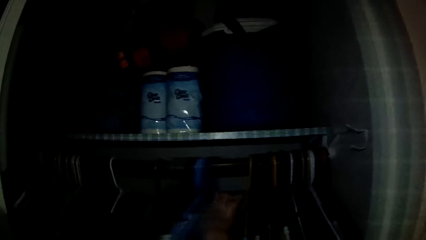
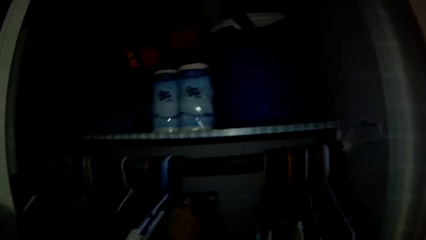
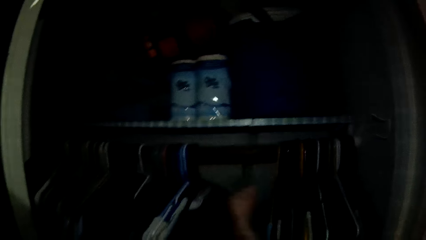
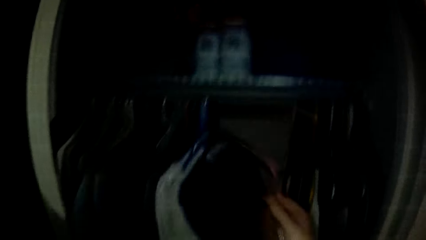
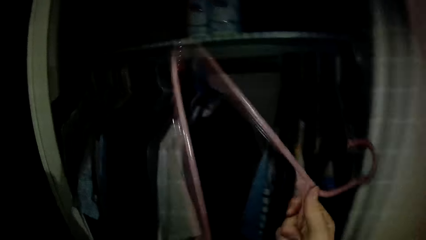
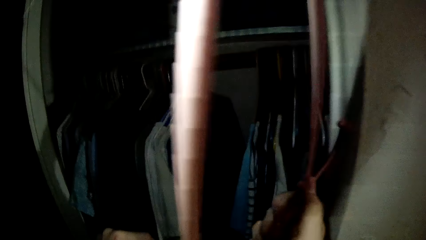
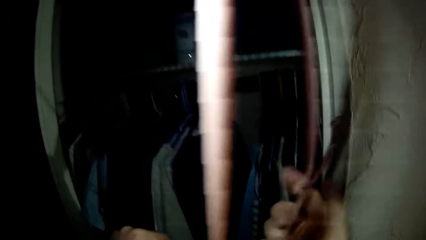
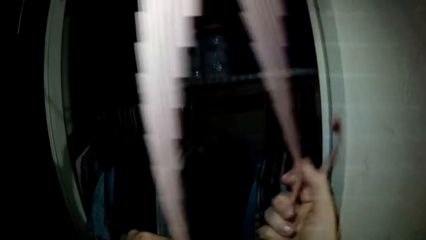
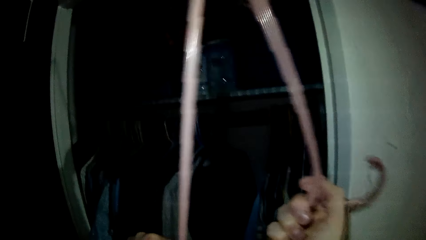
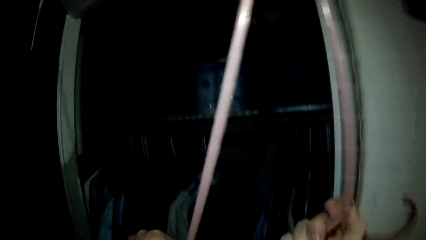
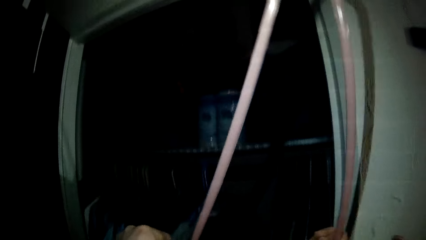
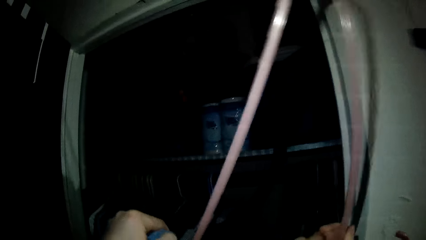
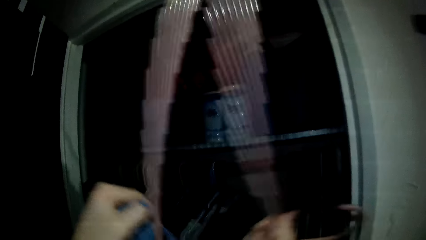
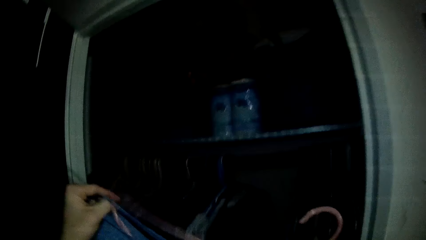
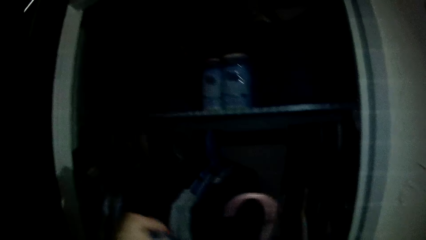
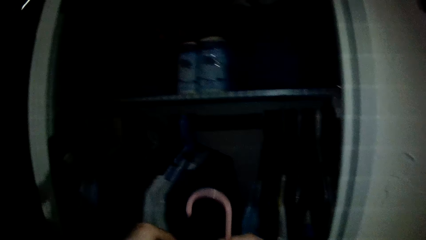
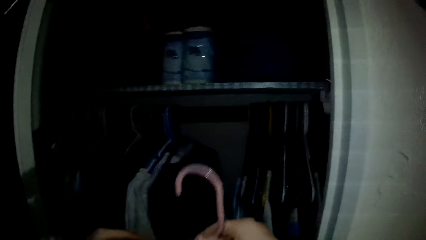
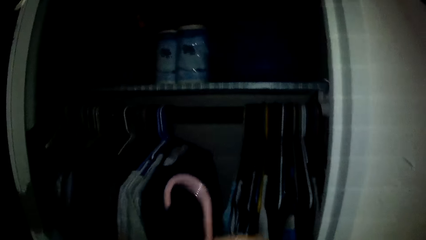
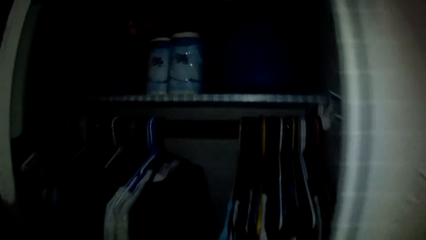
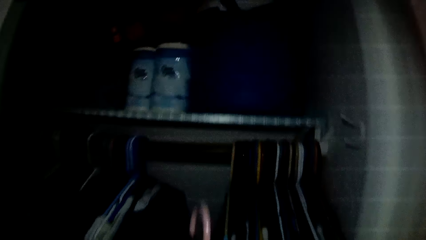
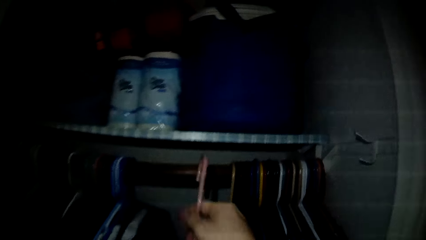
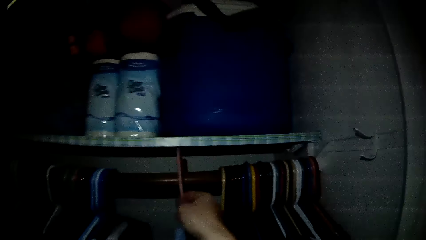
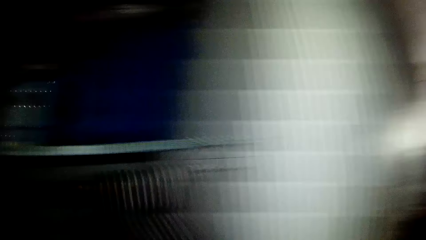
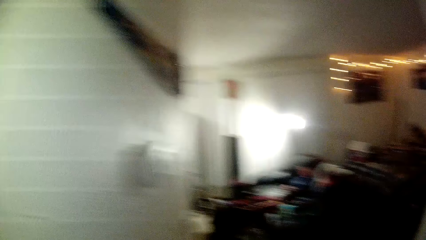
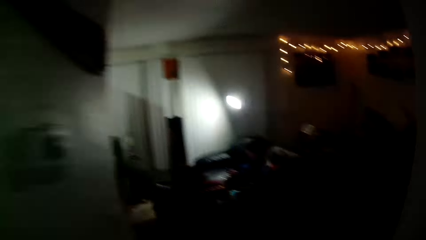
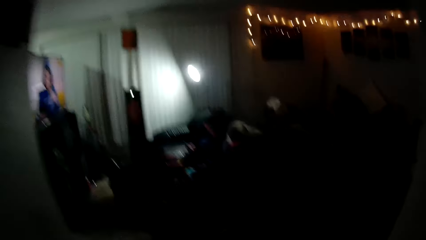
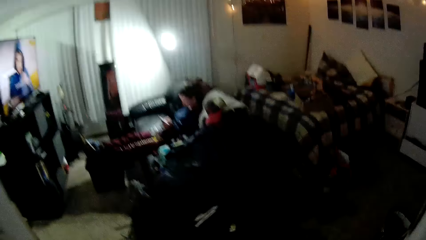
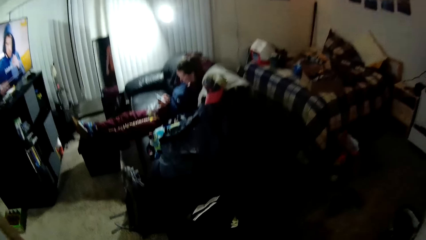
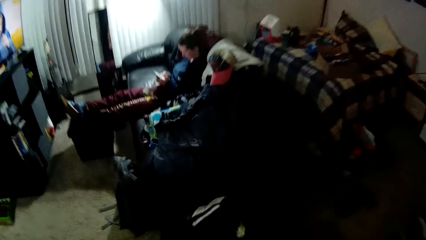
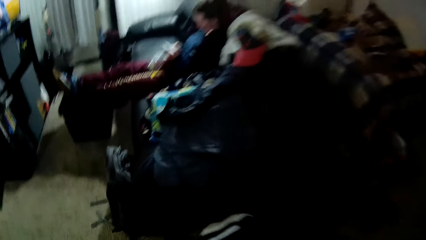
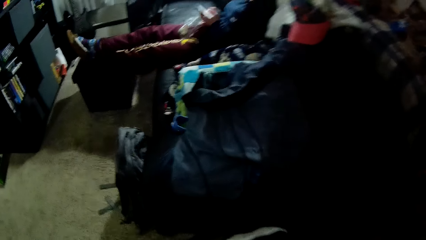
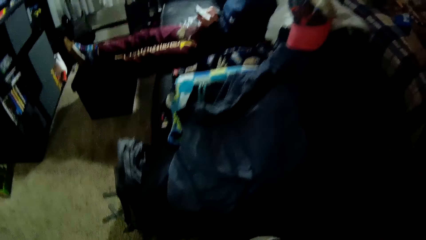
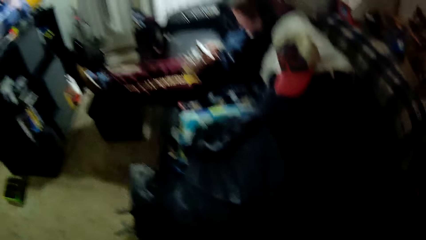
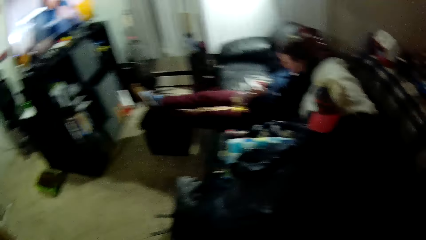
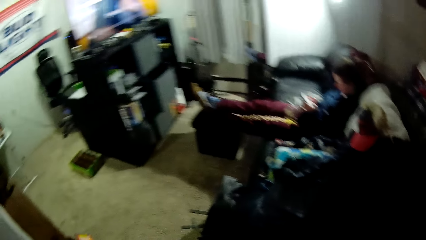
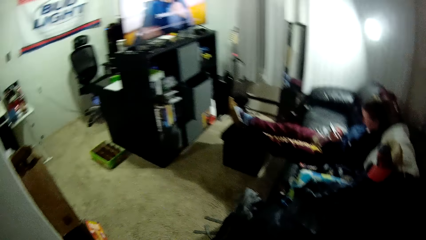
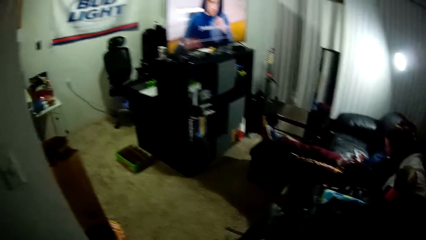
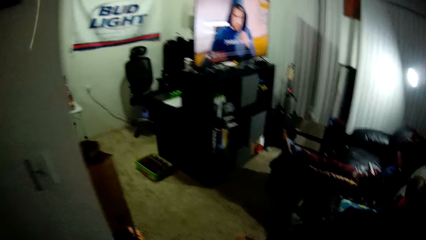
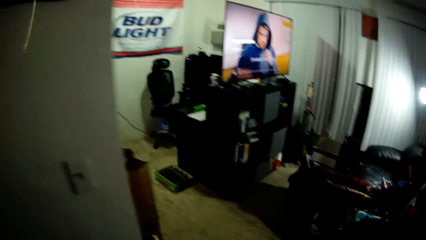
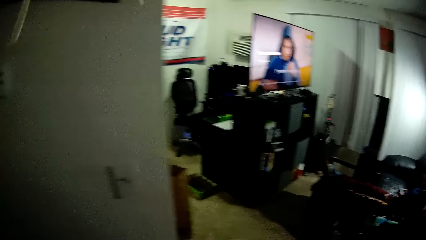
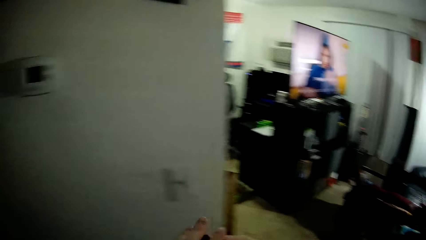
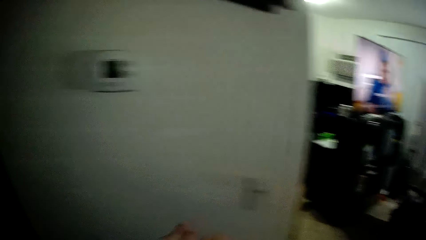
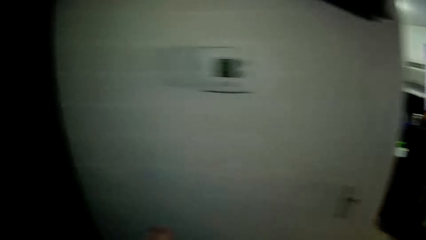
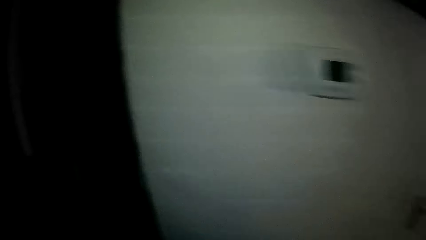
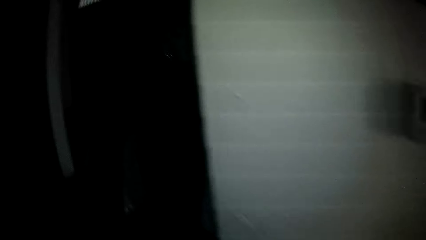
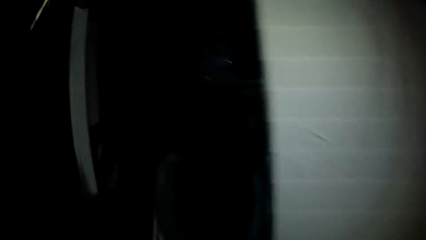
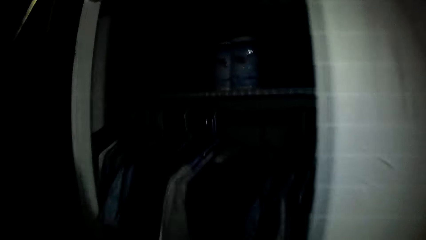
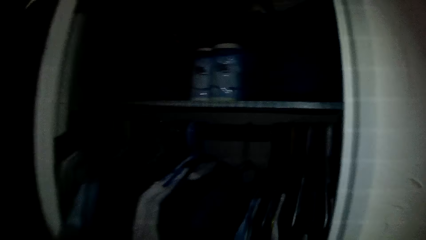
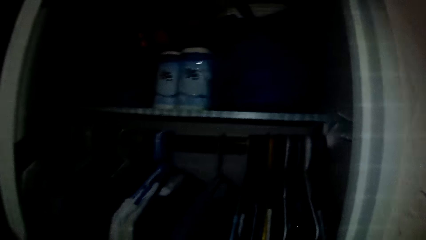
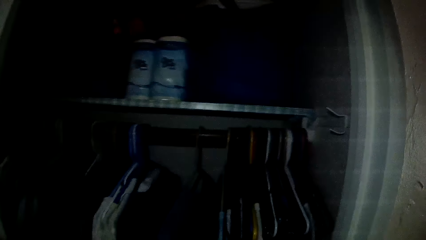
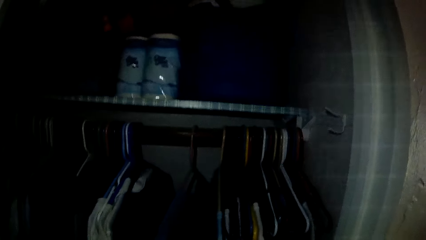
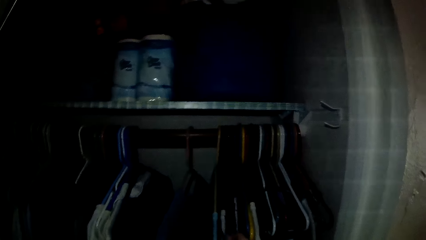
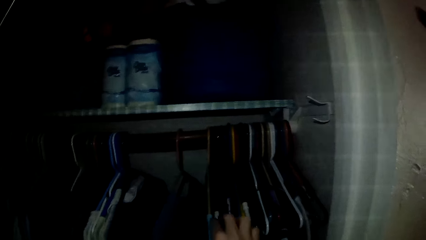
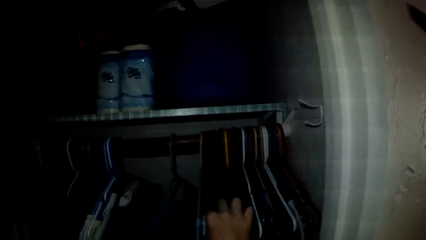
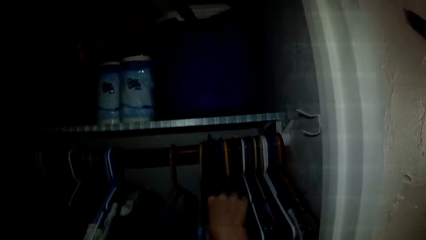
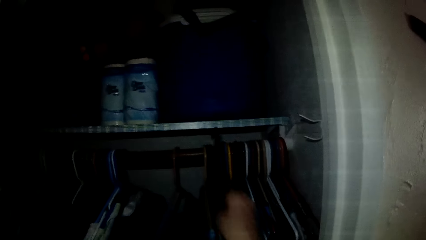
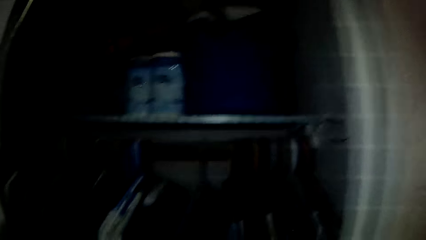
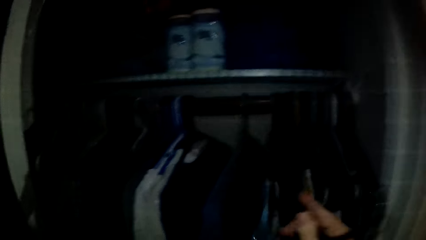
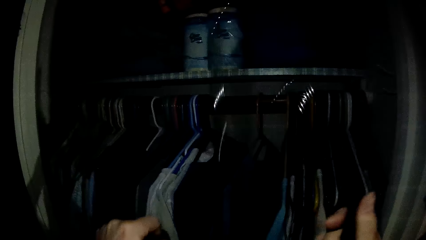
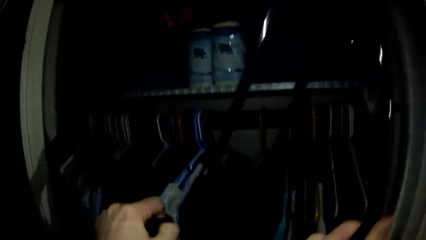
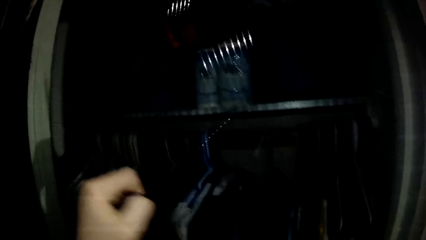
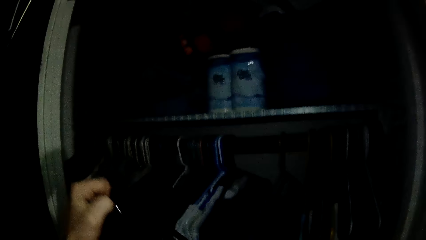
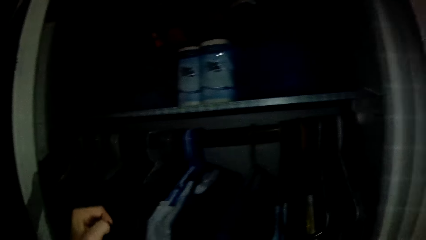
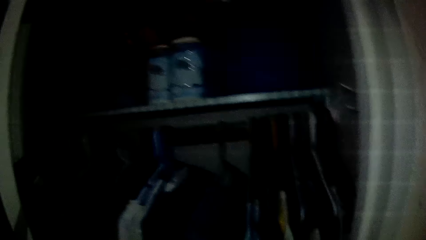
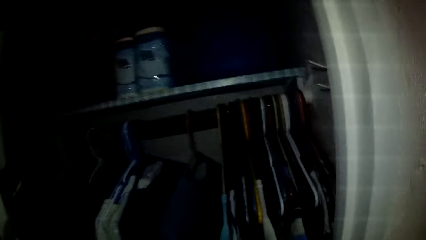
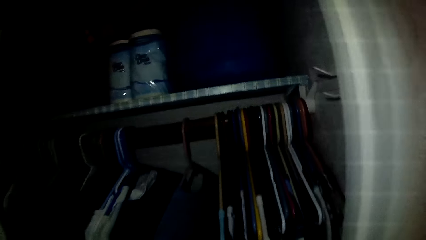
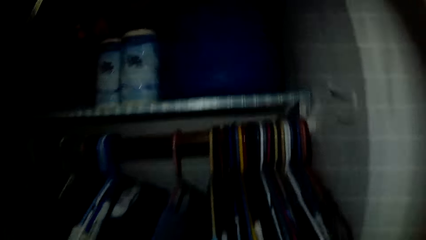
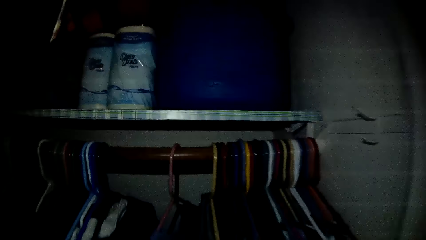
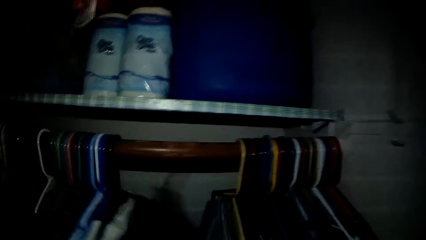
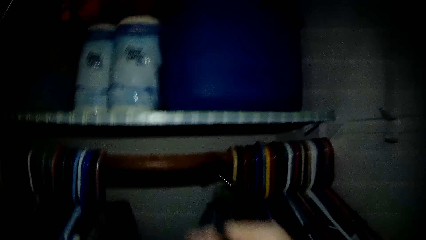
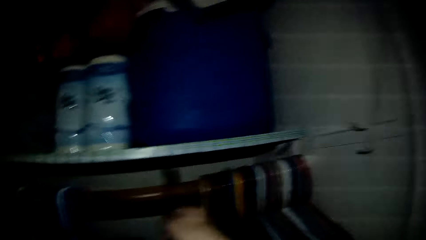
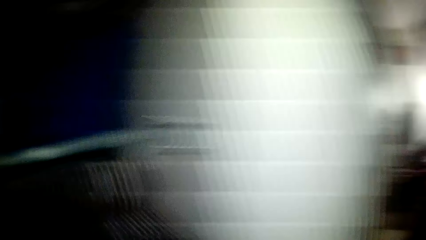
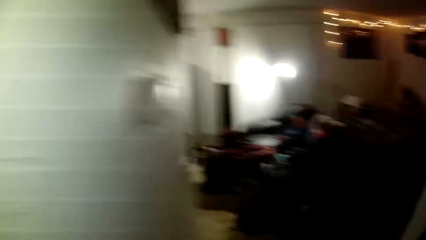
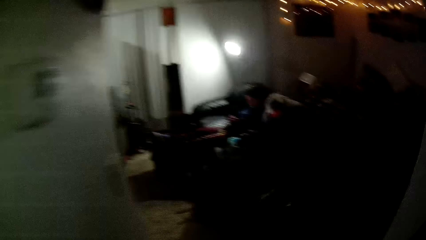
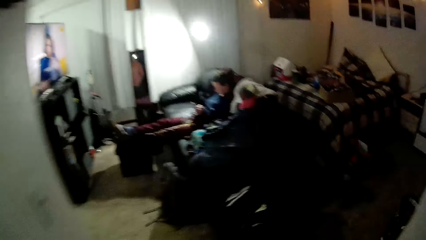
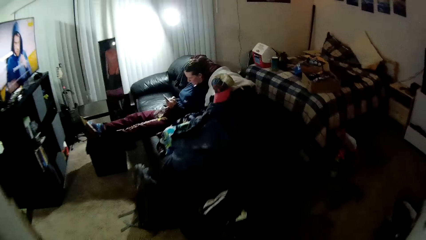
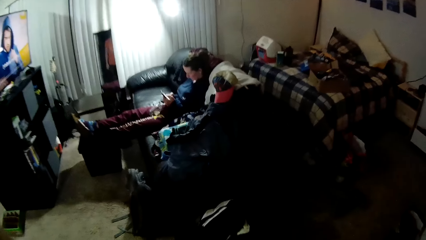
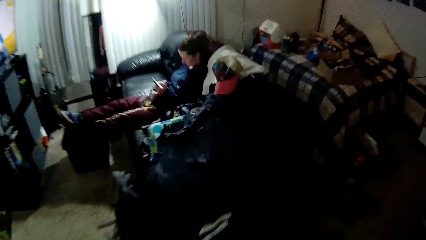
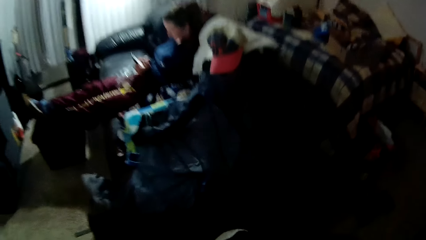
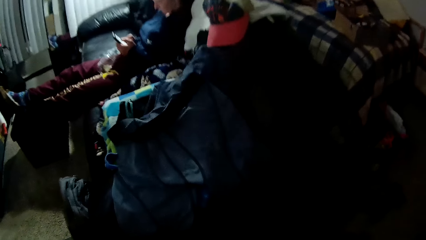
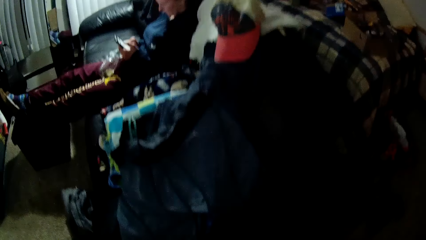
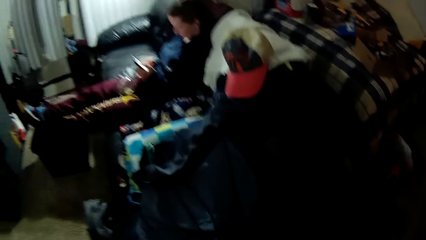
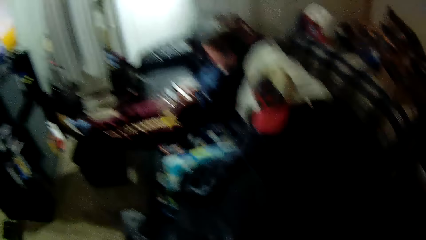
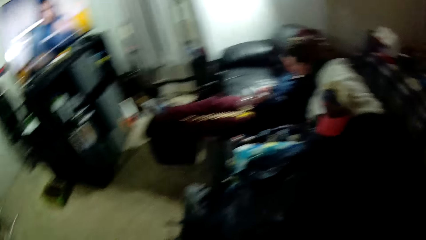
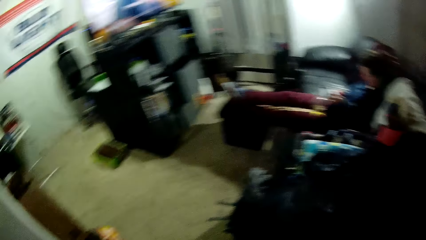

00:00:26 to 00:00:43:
The camera wearer moves some clothes in the wardrobe with his left hand. He picks up a cloth hanger. He places another cloth on the hanger. He hangs the other cloth in the wardrobe. He walks around the house. A woman operates a phone. The camera wearer walks around the house. He picks another hanger from the wardrobe with his right hand. He places another cloth on the hanger. He moves some clothes in the wardrobe with his left hand. He hangs the other cloth in the wardrobe. He walks around the house. The woman operates the phone.
